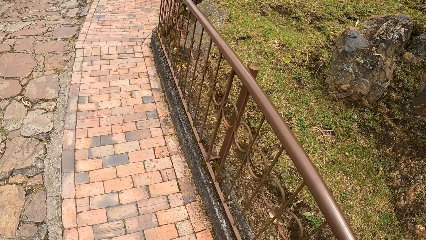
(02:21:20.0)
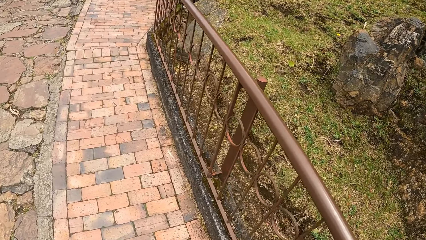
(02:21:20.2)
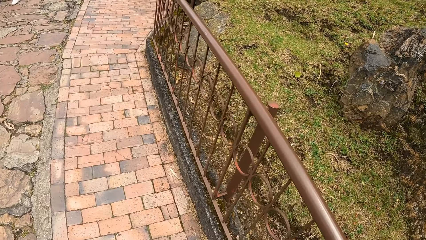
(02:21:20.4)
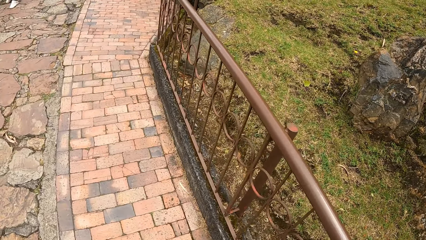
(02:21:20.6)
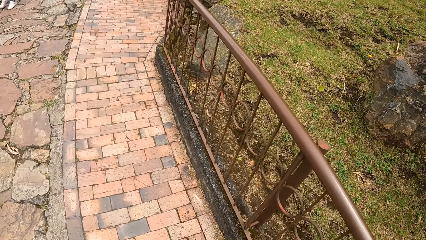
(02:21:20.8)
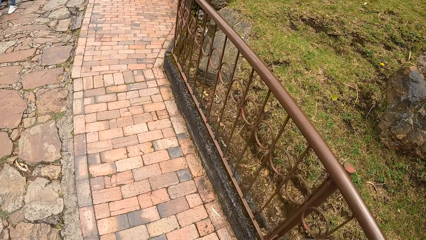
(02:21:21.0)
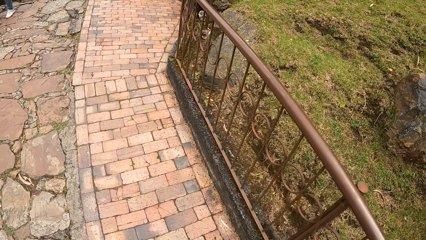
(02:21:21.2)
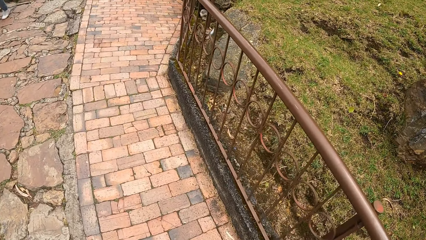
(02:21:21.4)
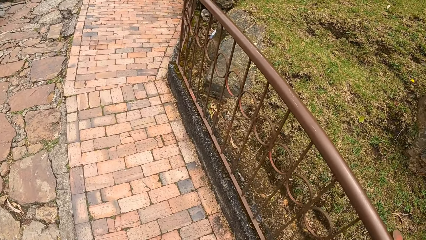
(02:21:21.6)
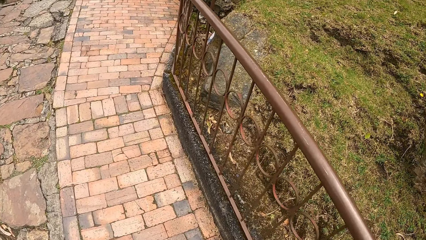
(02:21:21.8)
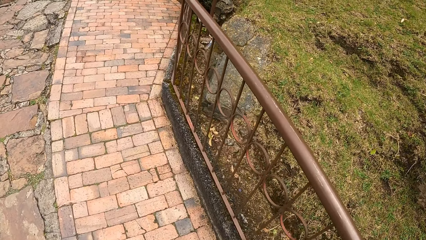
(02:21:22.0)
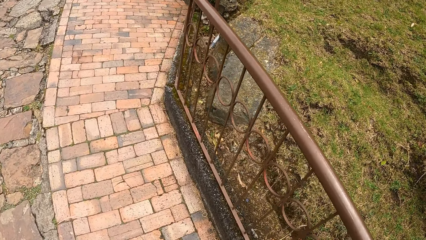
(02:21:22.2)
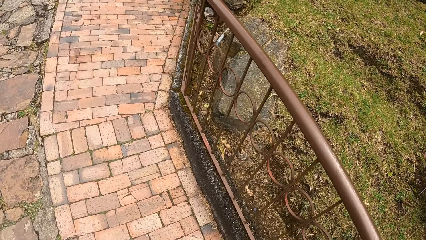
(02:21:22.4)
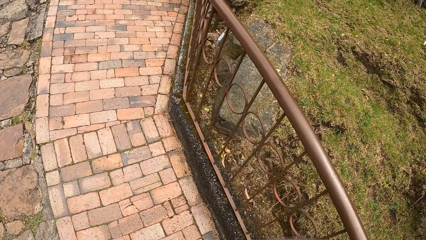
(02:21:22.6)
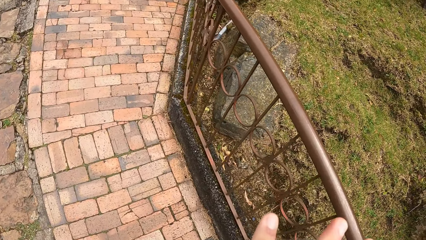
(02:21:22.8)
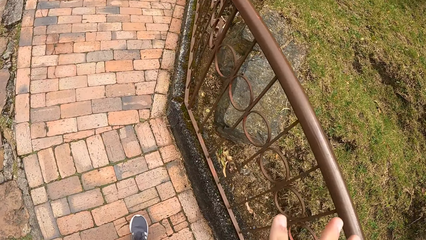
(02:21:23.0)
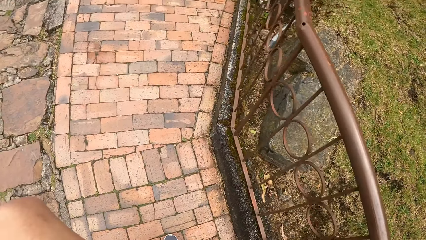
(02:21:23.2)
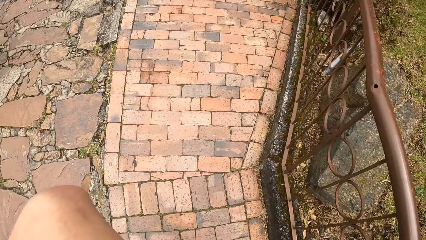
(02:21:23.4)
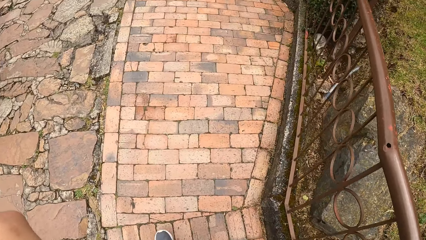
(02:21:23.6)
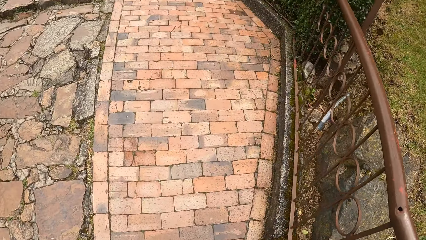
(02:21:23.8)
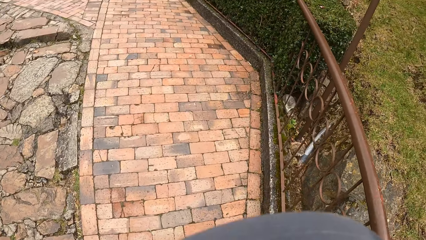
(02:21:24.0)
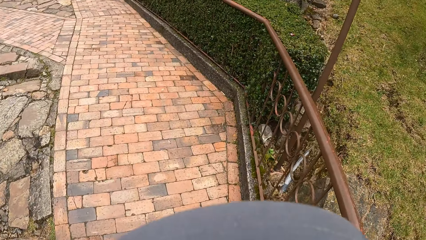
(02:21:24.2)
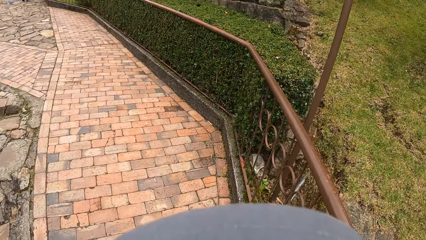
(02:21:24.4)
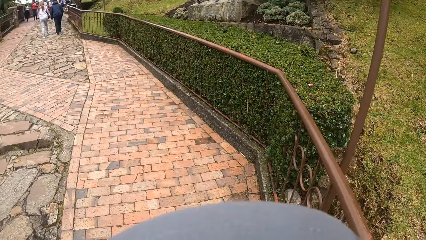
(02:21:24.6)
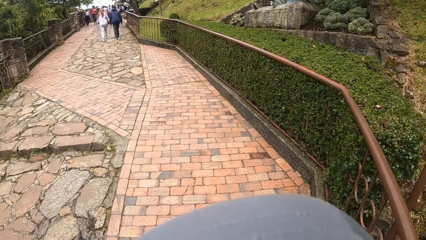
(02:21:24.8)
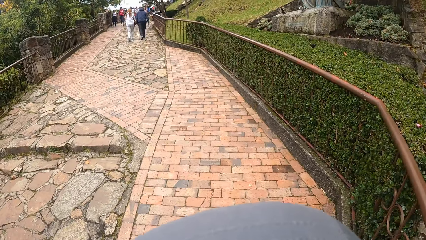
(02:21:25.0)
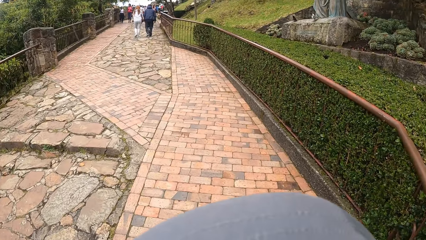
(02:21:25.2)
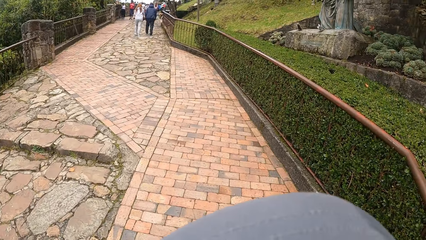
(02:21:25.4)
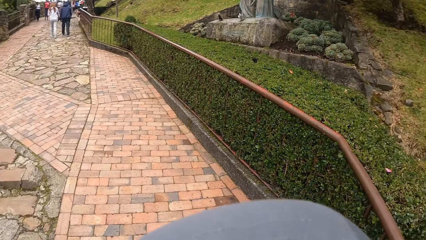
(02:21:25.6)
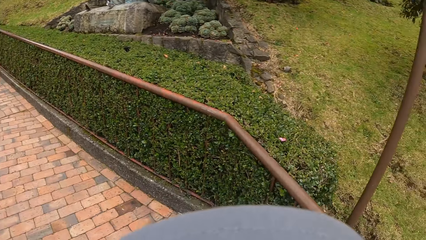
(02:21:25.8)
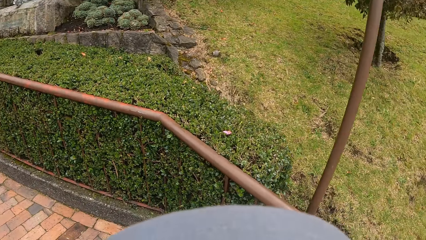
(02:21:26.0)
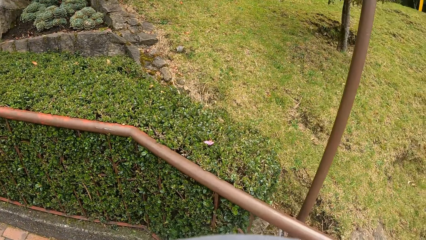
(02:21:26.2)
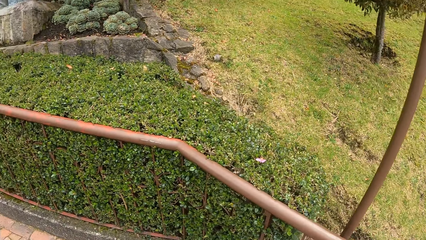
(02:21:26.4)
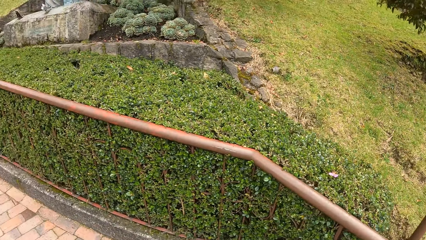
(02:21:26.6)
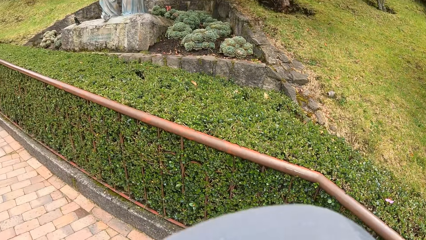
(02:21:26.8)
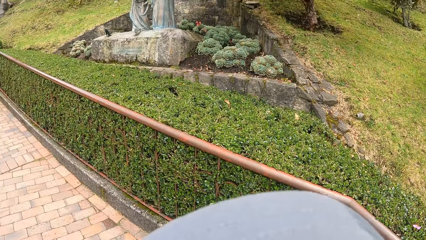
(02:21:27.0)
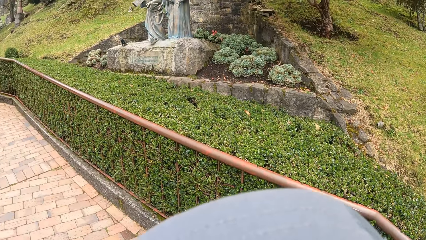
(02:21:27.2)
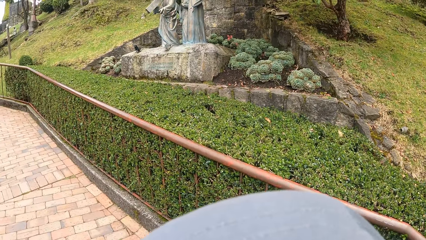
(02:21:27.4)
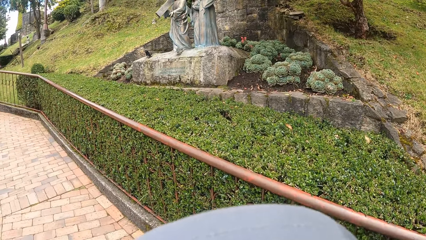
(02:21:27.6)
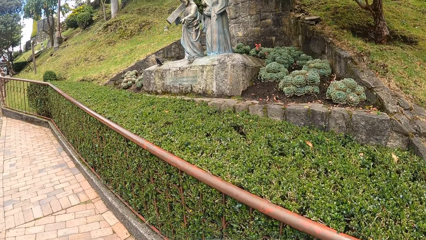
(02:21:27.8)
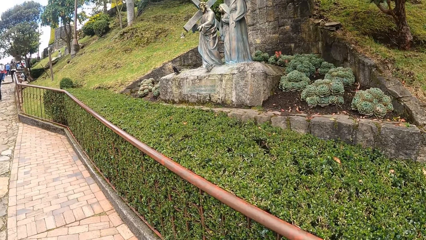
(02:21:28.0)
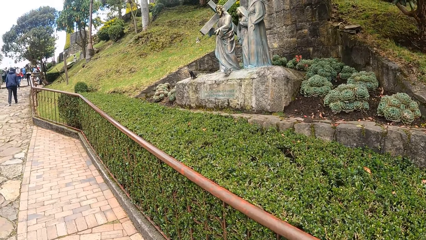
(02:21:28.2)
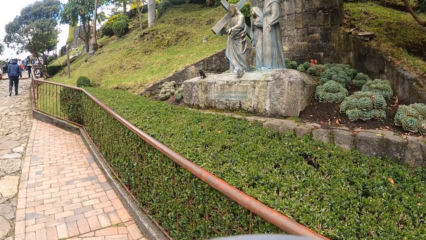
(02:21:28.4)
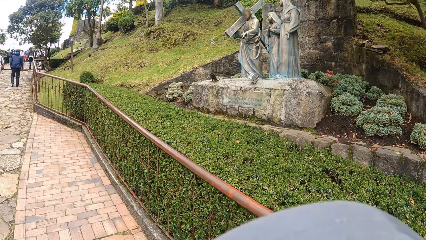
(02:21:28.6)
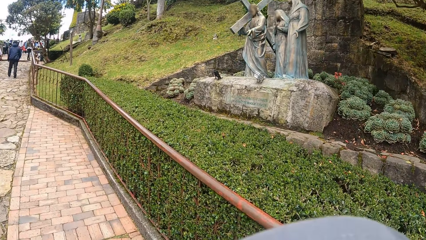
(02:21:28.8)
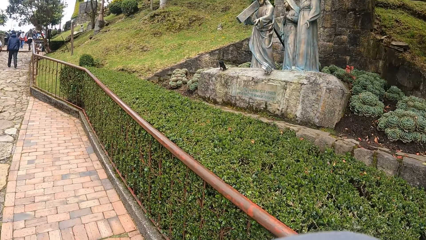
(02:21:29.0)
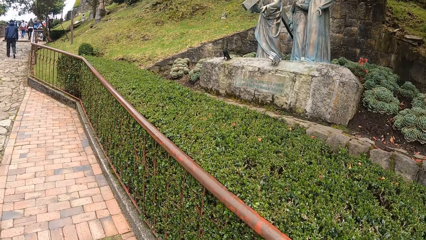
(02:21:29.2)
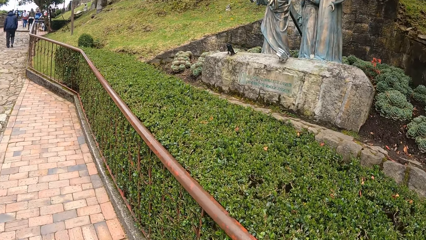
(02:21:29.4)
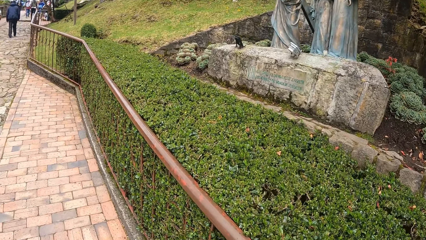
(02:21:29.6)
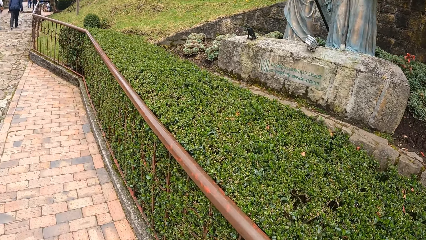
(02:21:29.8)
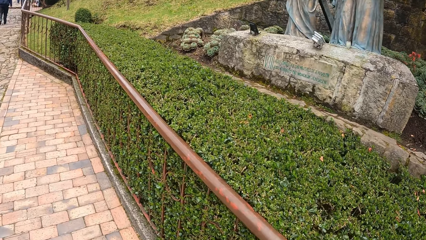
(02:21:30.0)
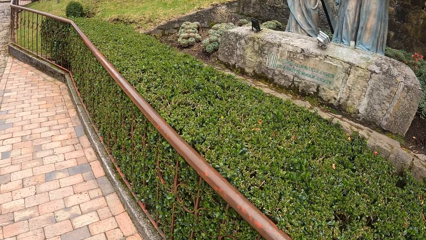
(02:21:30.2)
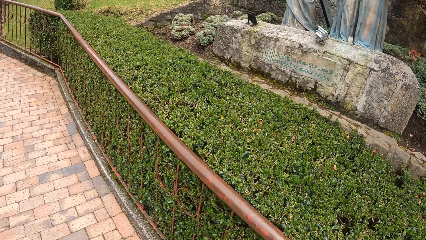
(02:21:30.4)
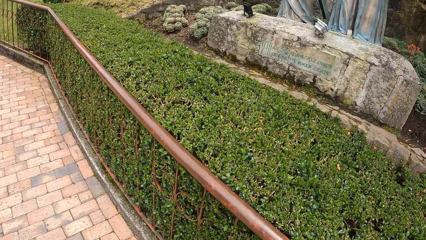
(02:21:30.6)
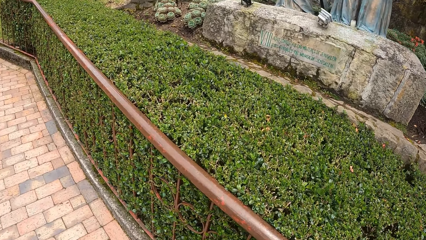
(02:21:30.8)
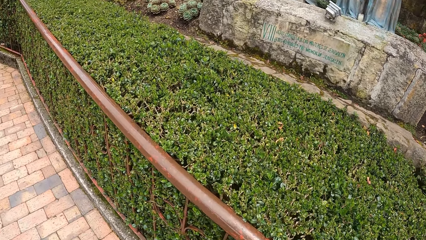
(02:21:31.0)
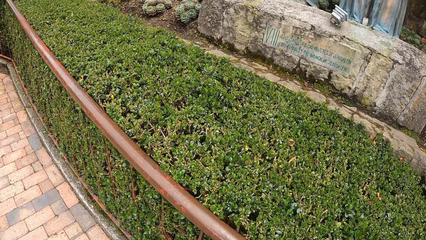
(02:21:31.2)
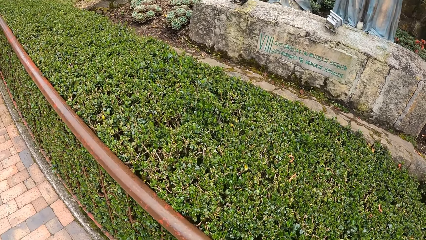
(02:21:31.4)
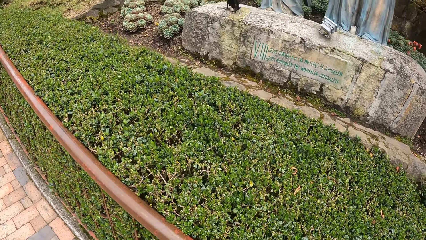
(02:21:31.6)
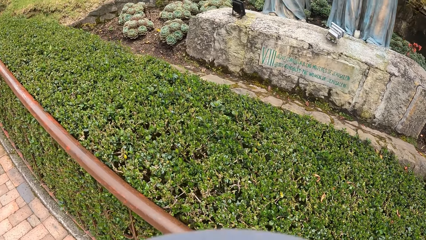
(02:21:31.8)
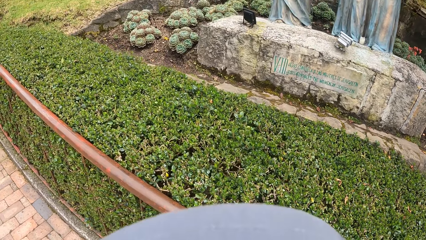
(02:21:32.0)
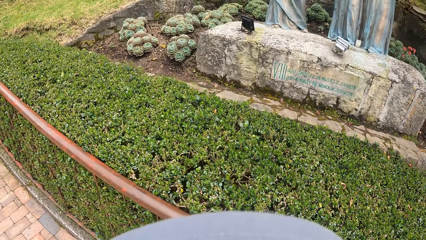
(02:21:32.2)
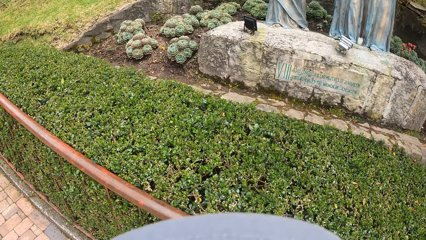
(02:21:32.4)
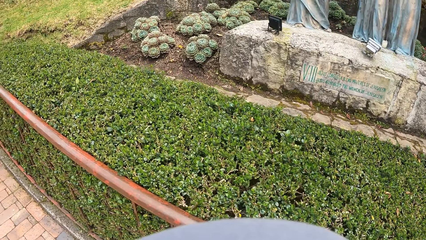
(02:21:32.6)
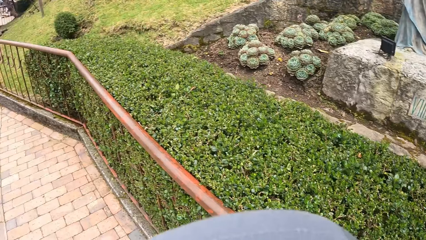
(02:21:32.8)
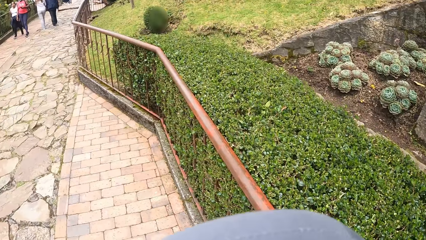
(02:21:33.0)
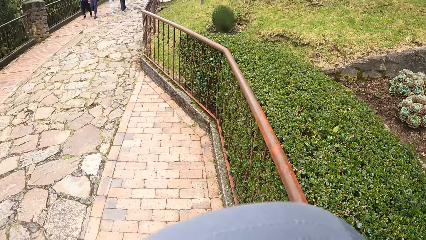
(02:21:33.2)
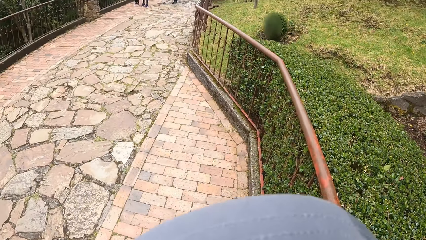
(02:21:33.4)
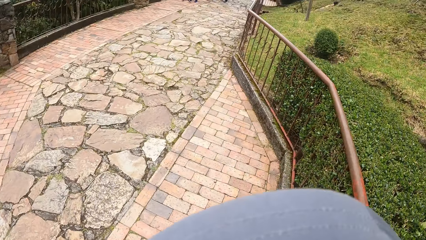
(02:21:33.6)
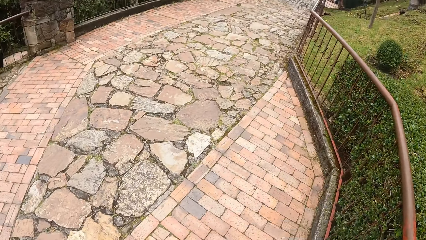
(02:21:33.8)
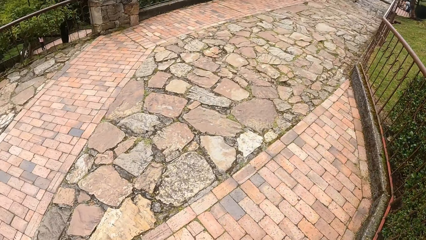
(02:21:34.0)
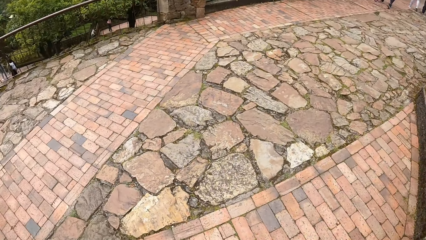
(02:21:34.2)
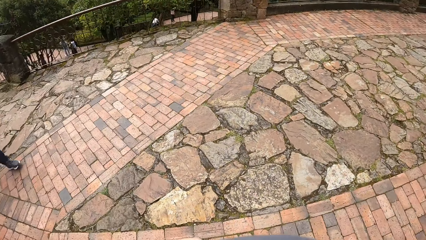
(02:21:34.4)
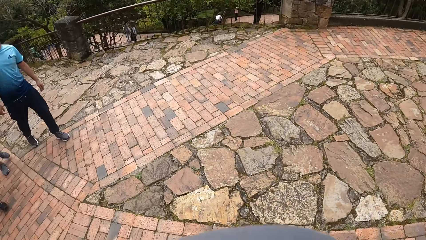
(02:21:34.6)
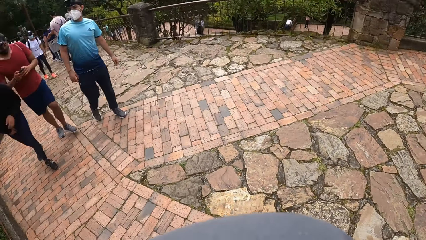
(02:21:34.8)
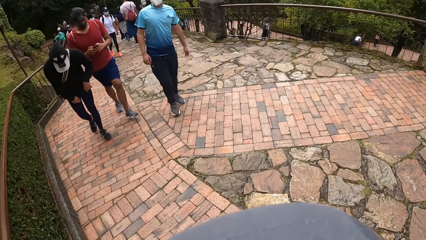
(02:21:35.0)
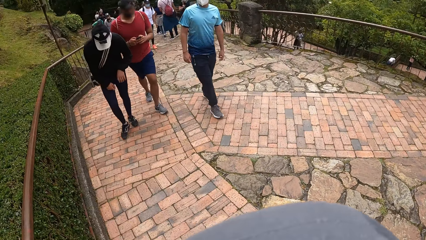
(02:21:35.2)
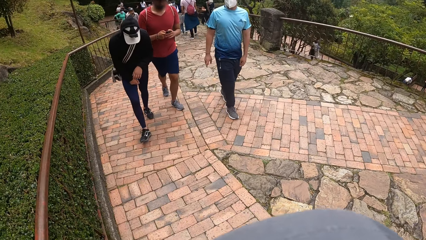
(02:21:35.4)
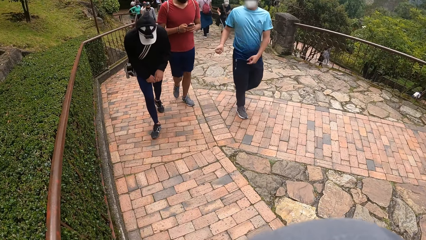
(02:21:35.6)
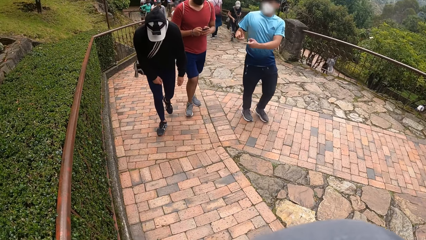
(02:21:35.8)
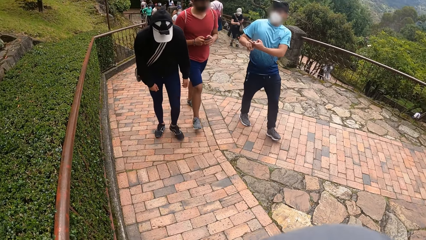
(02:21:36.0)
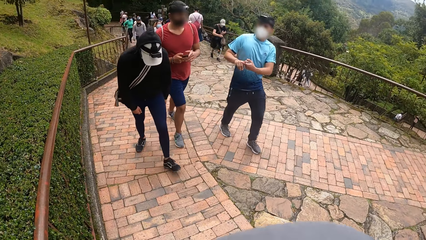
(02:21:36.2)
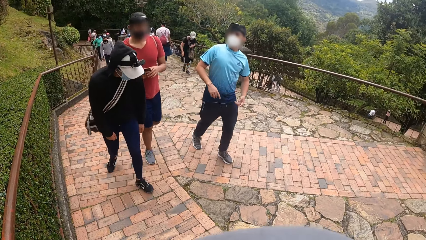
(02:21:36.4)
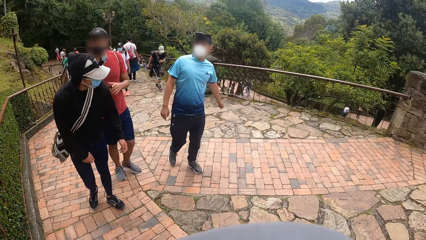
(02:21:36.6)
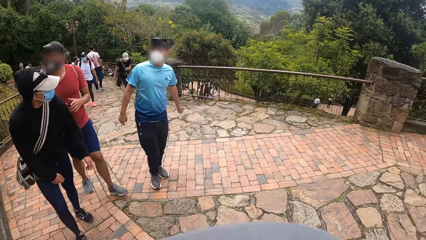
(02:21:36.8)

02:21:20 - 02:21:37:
The camera wearer looks down. They look in front. They look sideways. They look in front. They stop. They turn back. They look back.
